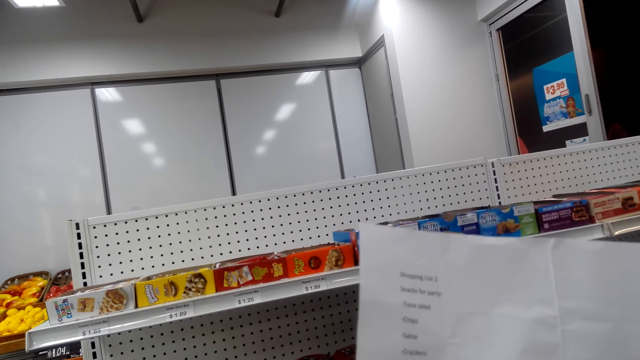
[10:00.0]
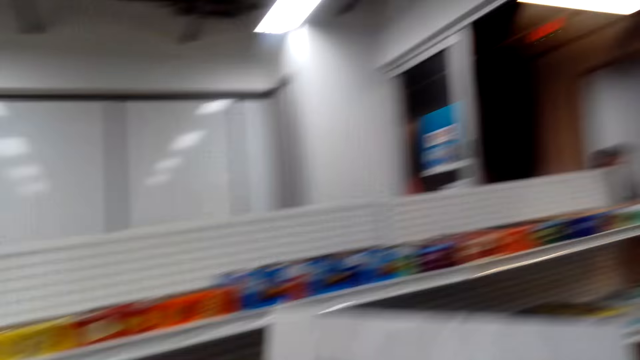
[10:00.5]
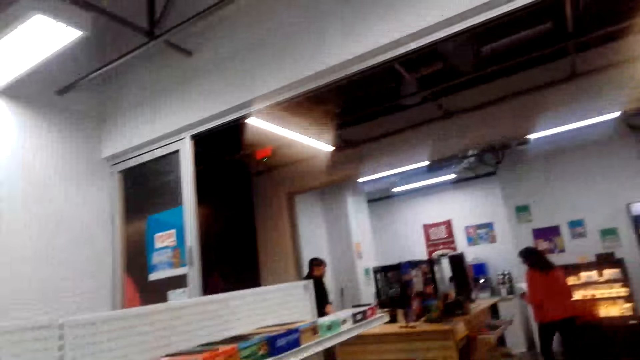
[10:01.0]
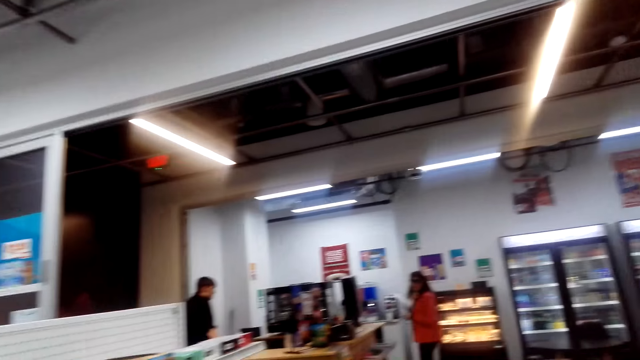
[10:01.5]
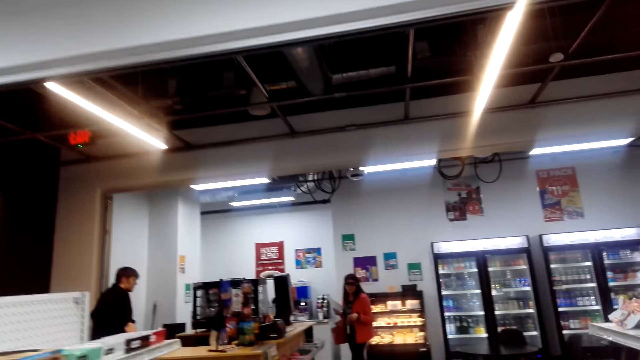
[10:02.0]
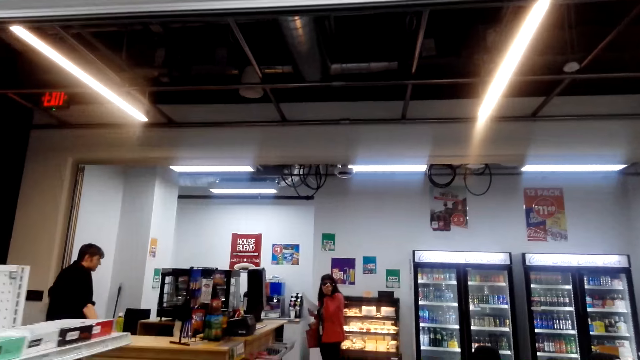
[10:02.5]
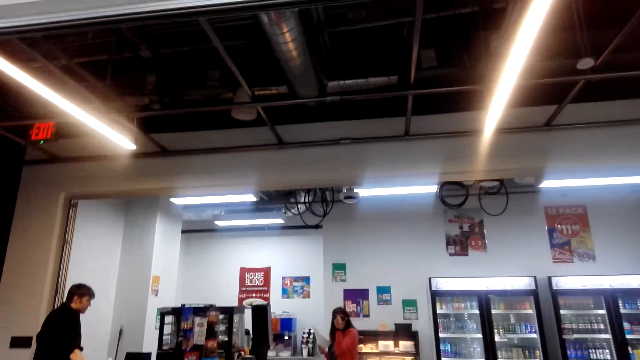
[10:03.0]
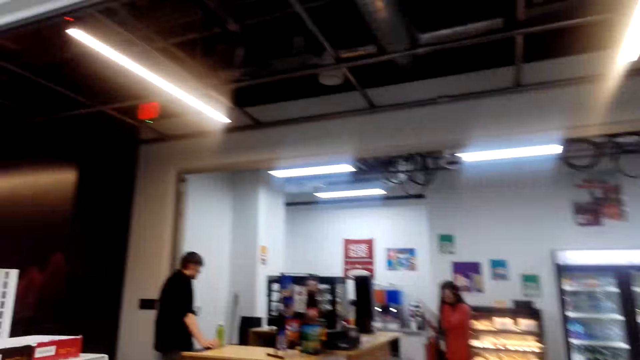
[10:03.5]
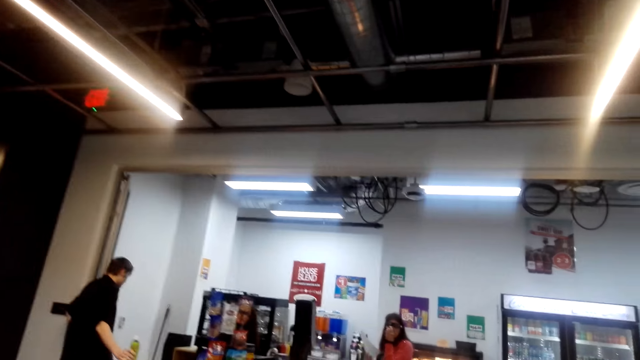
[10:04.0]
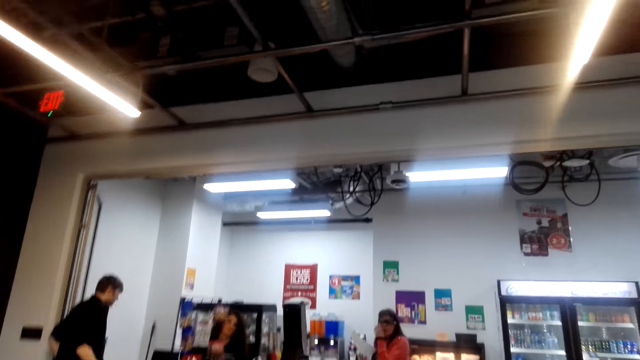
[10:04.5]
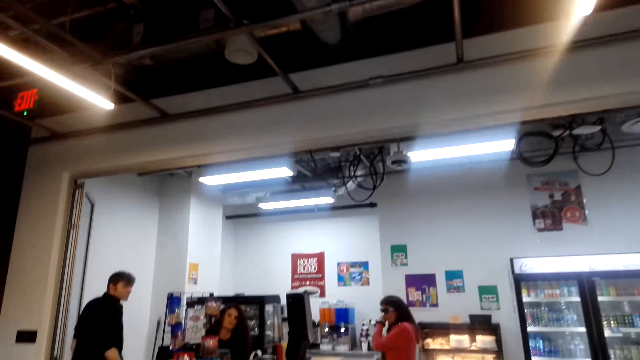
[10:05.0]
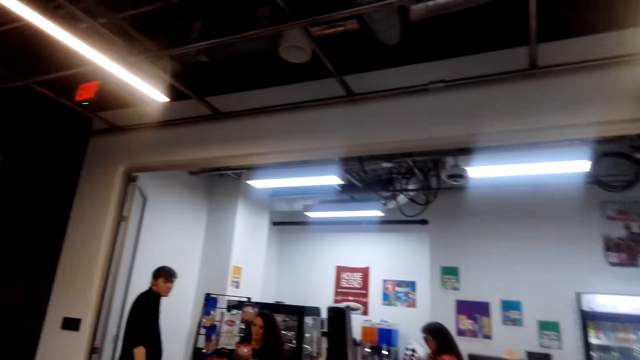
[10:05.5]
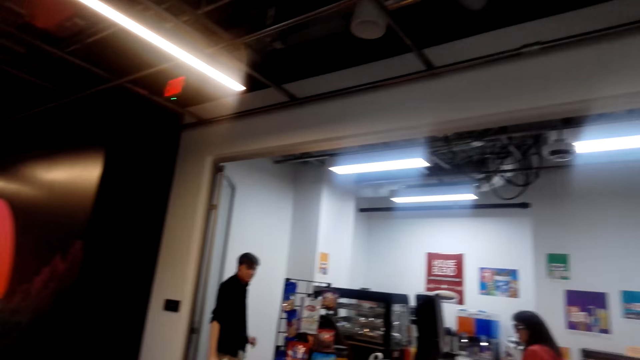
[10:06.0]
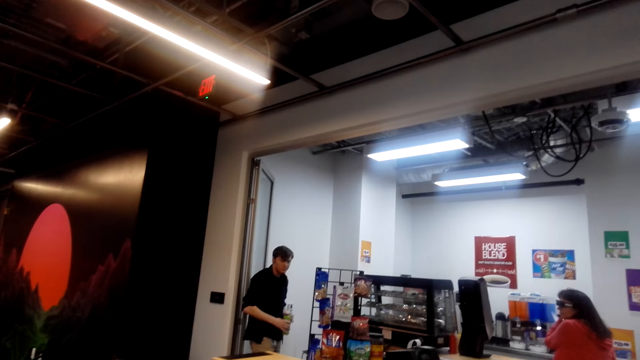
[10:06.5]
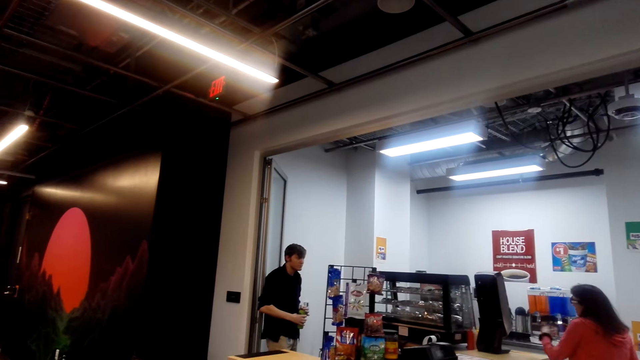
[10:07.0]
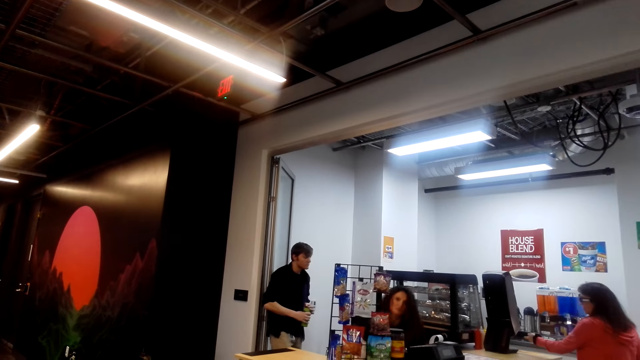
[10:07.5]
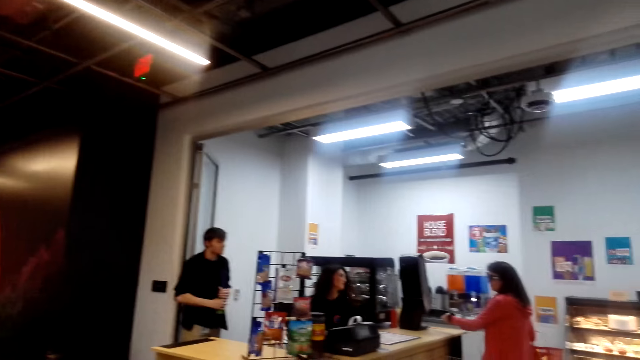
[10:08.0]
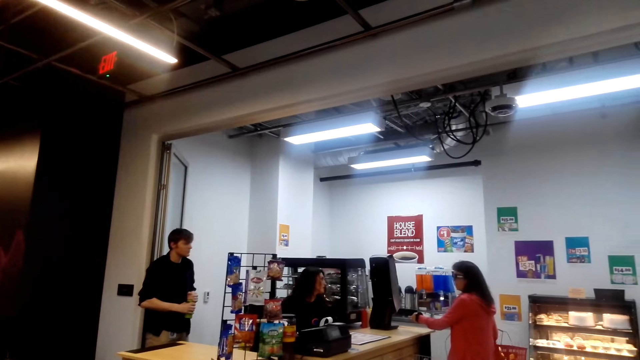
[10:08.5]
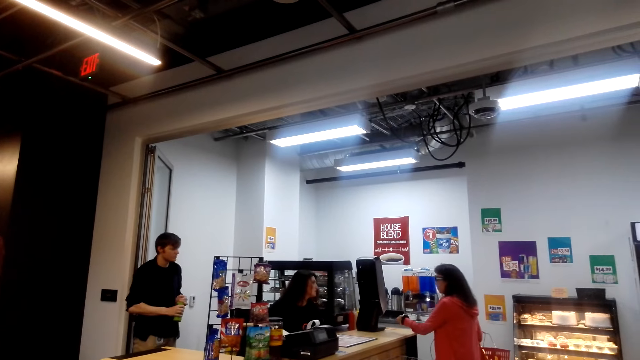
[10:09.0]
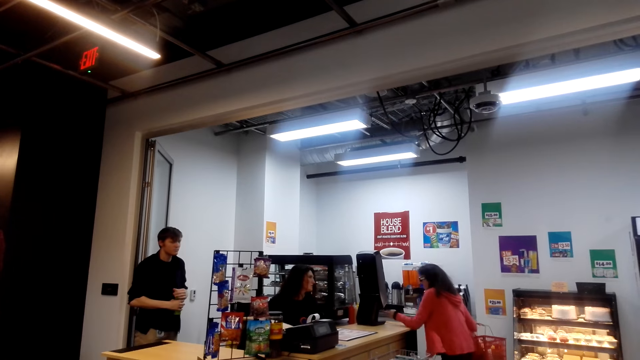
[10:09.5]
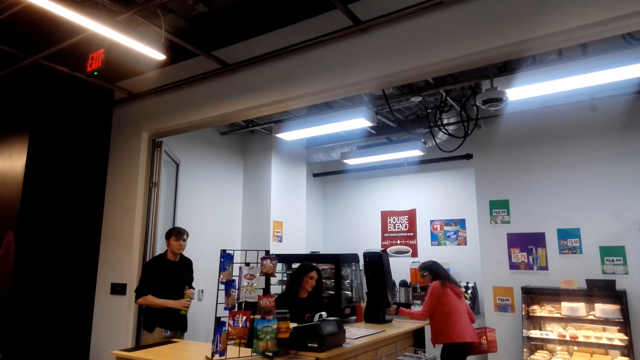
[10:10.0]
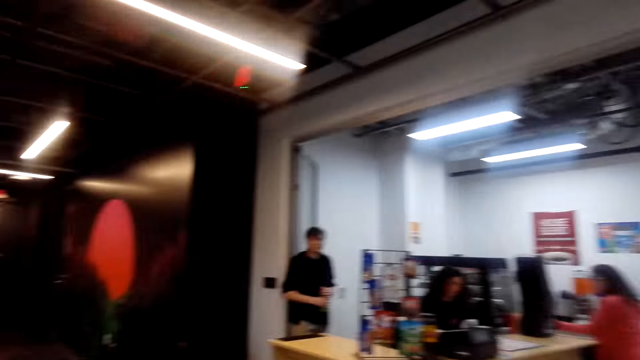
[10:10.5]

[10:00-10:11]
The camera wearer talks and walks on the floor. Another lady talks.

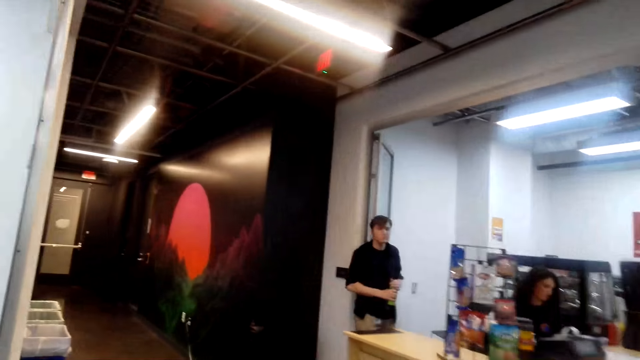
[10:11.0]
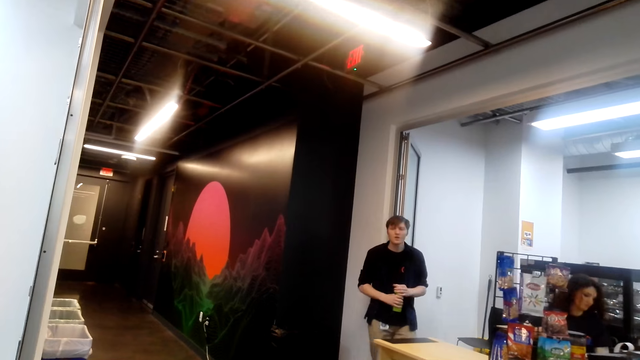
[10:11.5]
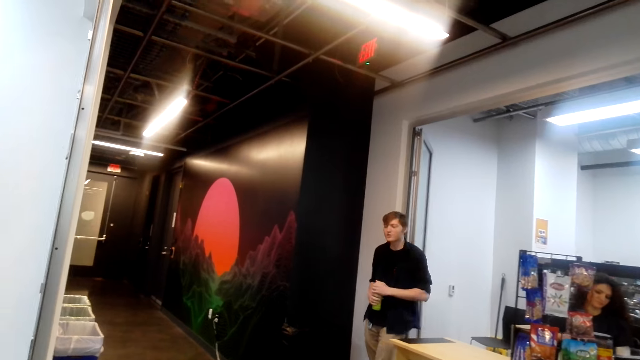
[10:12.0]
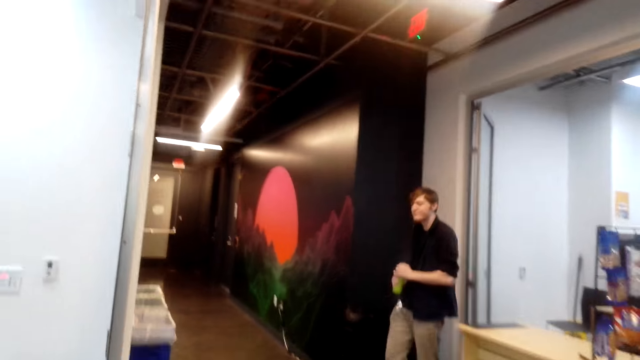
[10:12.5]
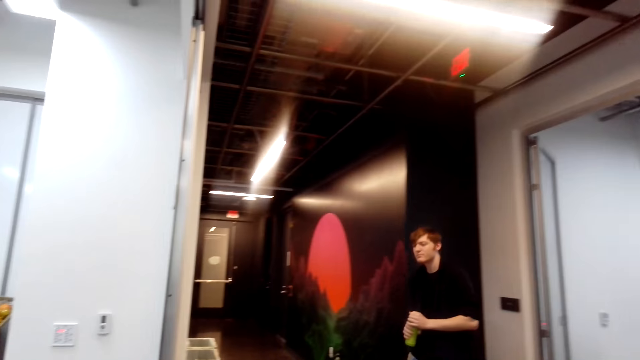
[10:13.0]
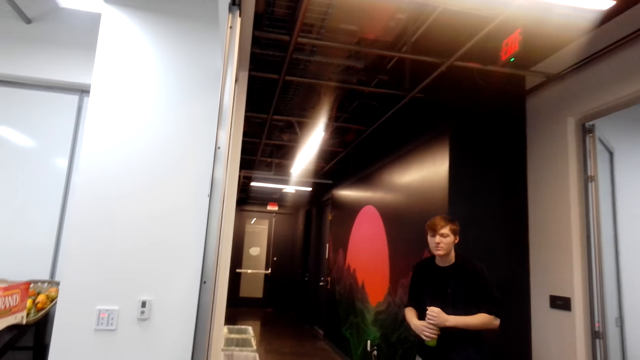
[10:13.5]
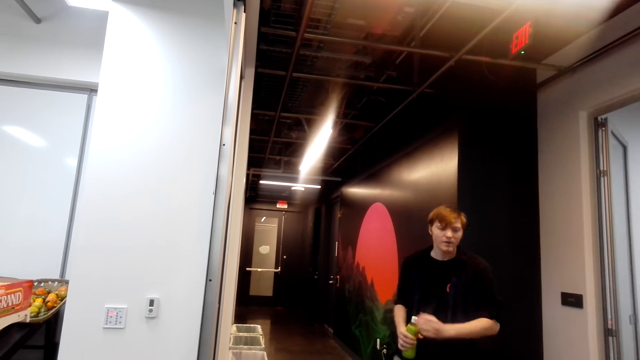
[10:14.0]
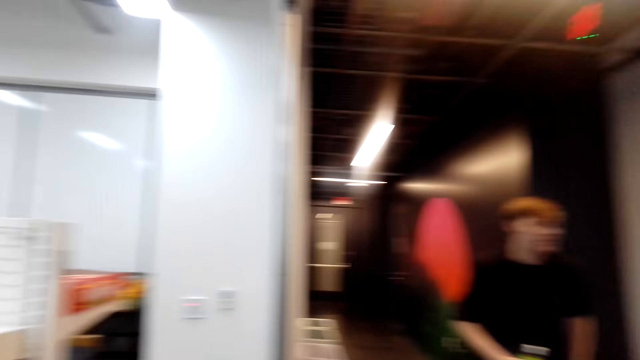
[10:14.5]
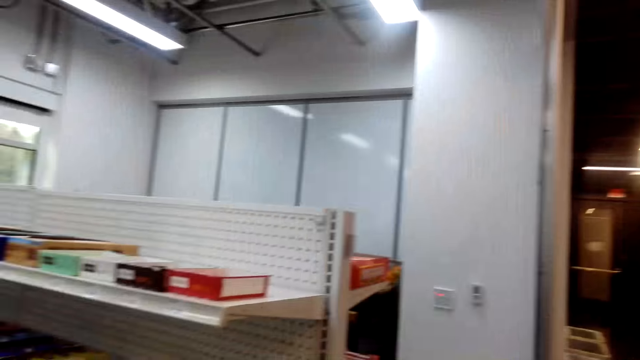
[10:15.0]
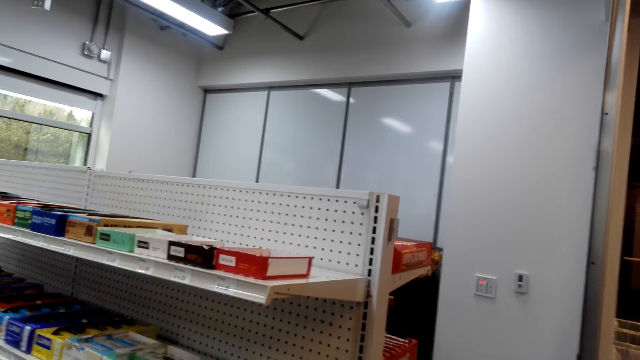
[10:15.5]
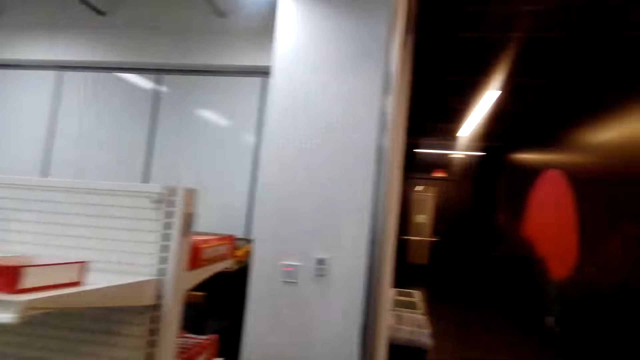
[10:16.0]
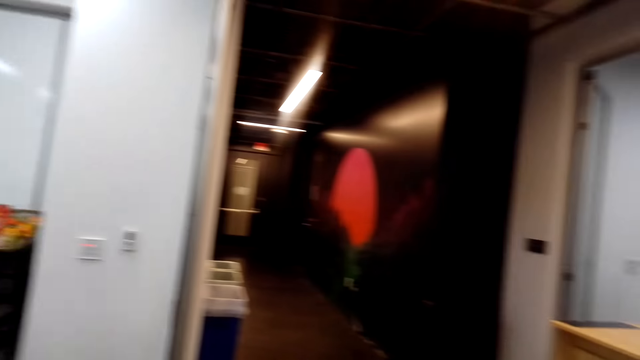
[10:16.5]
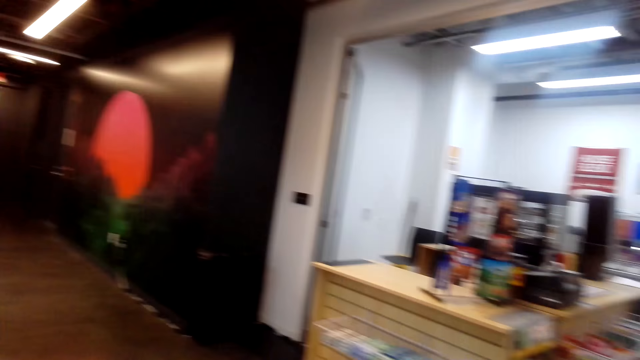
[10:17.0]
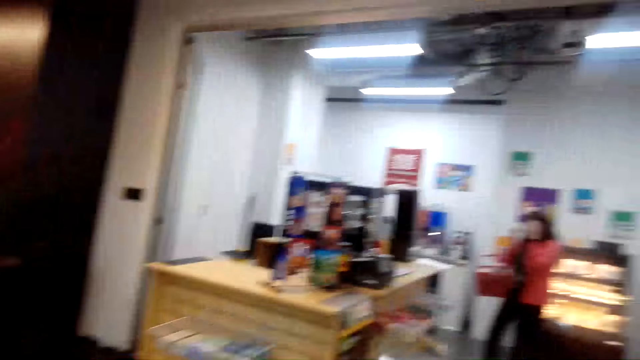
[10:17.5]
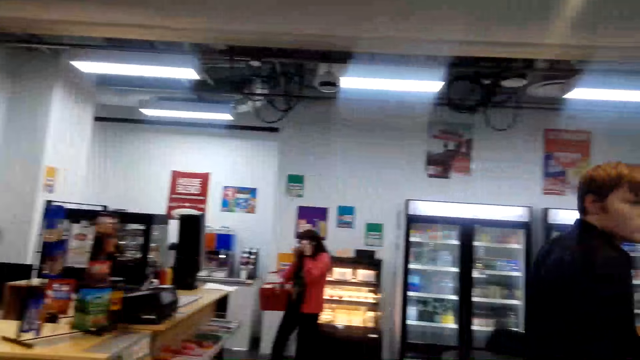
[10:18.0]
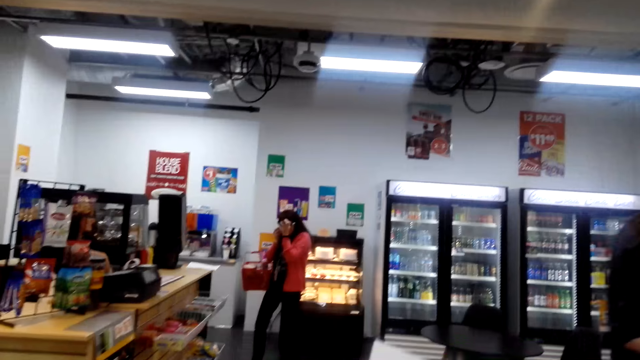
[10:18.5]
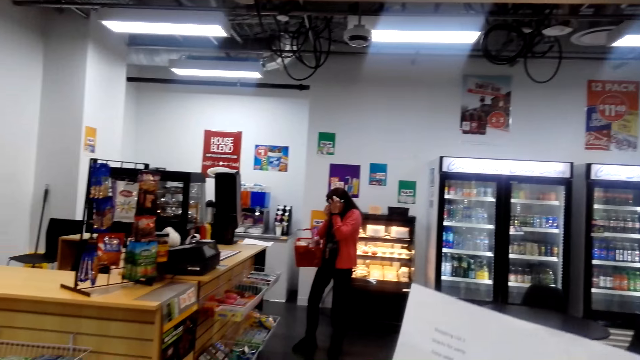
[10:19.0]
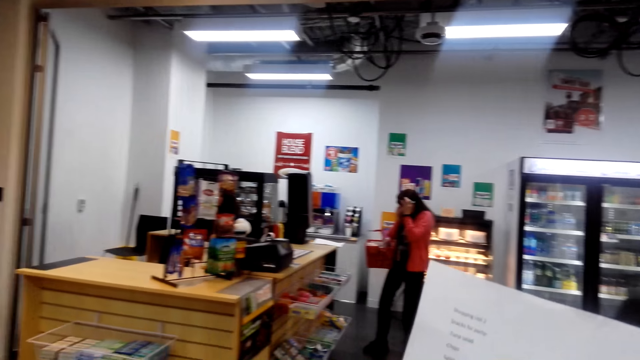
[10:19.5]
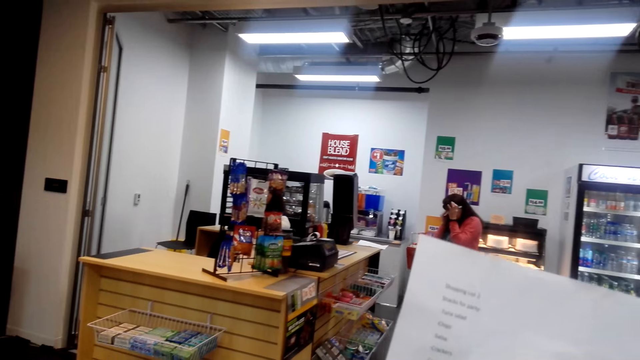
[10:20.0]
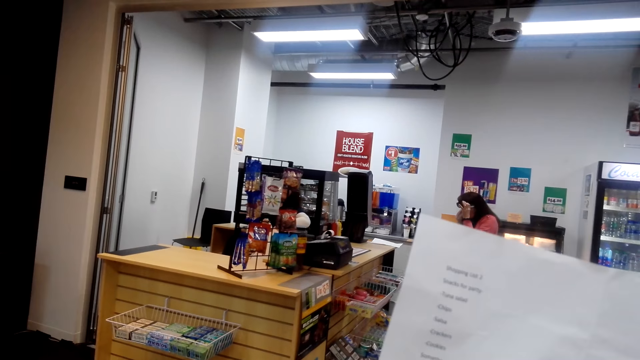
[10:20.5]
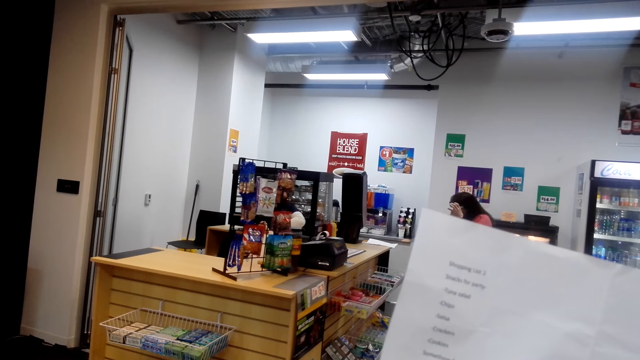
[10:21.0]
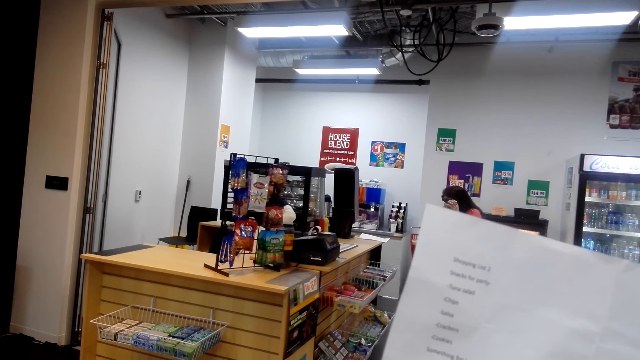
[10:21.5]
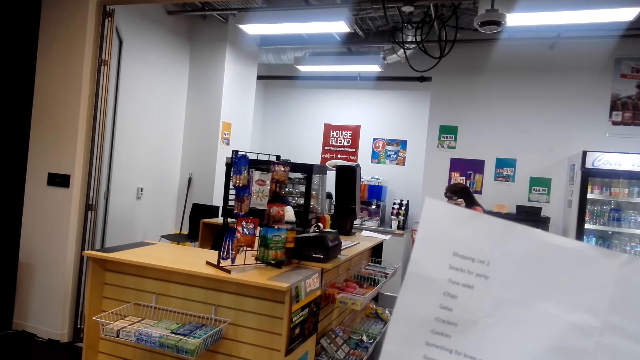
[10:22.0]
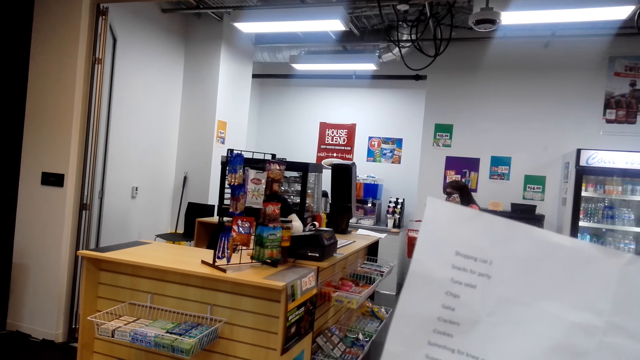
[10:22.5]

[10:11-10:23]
Another man walks on the floor. The camera wearer talks and walks. The man talks while walking. The camera wearer talks to the man. The man talks while walking again.
